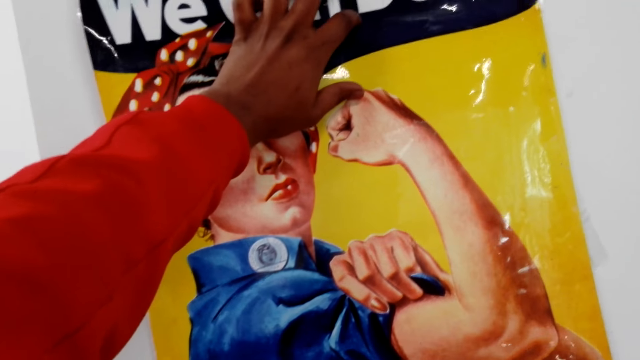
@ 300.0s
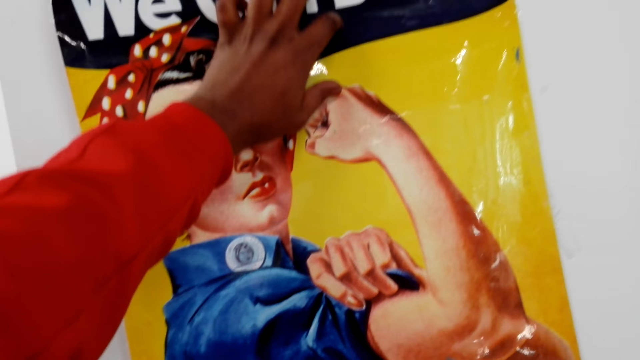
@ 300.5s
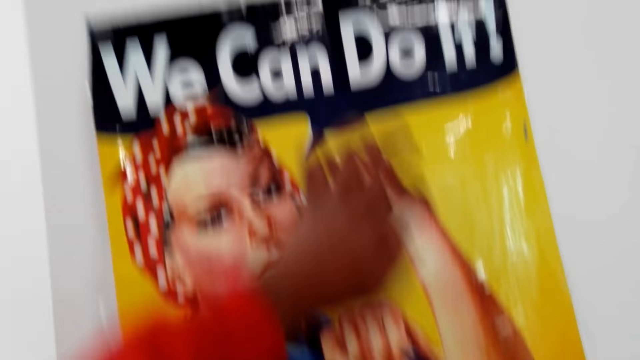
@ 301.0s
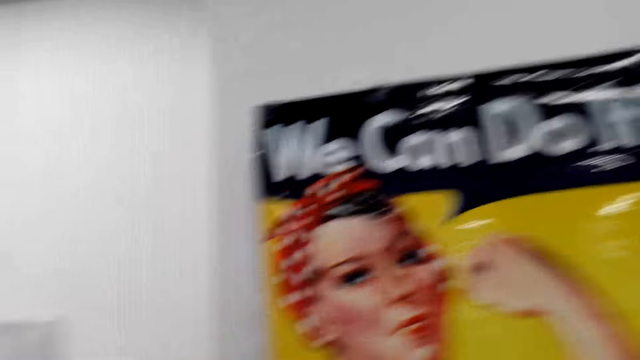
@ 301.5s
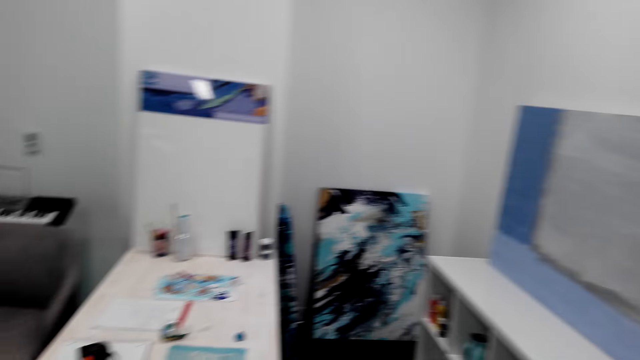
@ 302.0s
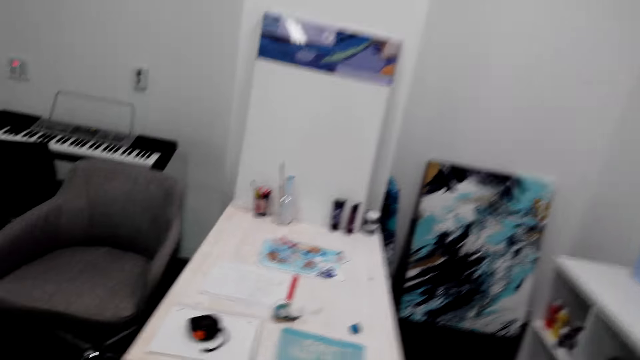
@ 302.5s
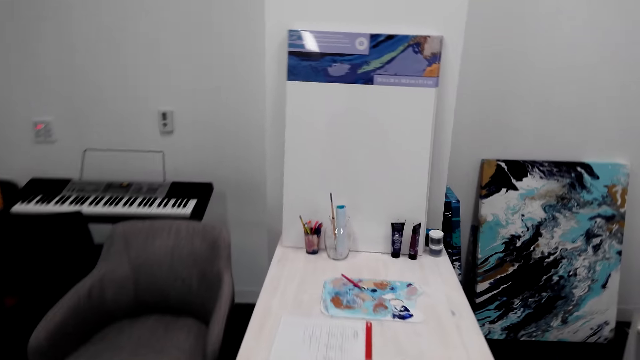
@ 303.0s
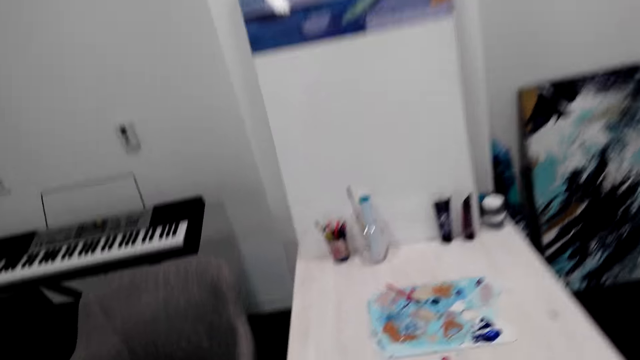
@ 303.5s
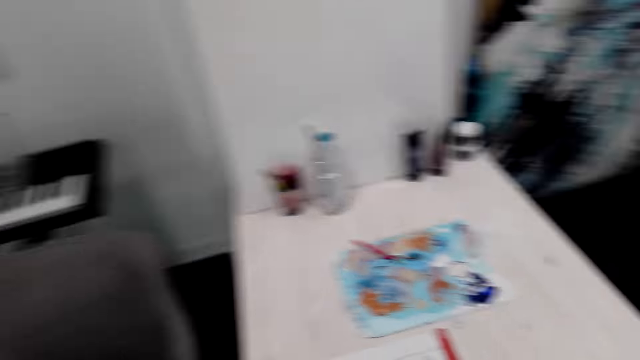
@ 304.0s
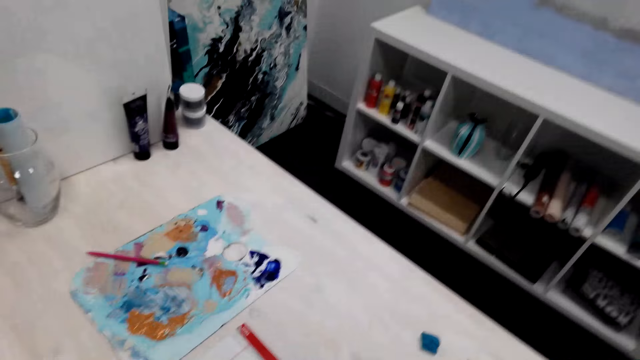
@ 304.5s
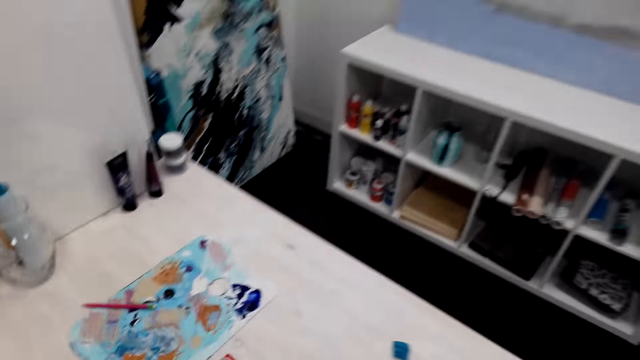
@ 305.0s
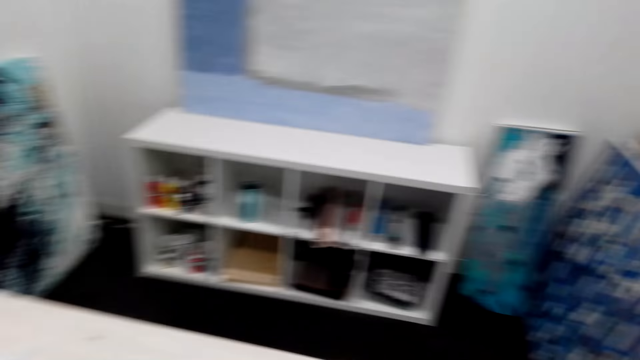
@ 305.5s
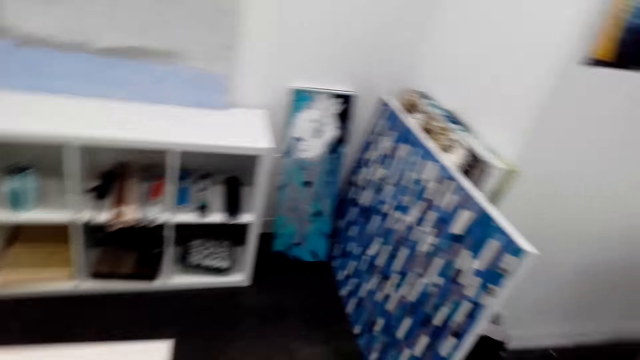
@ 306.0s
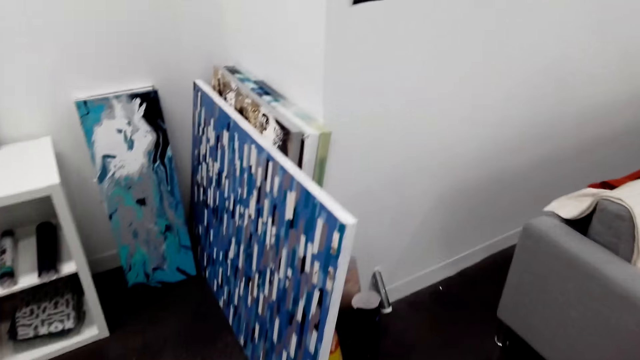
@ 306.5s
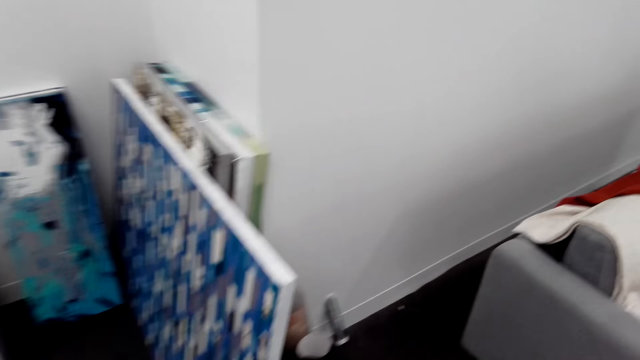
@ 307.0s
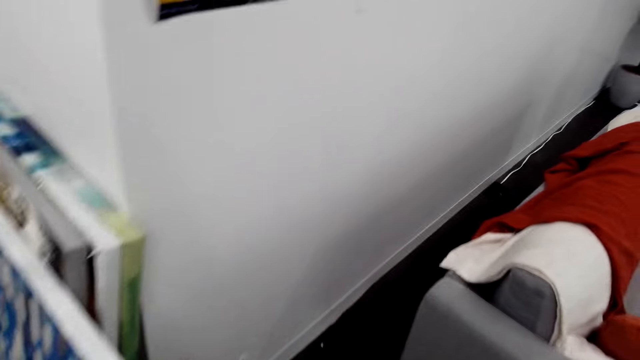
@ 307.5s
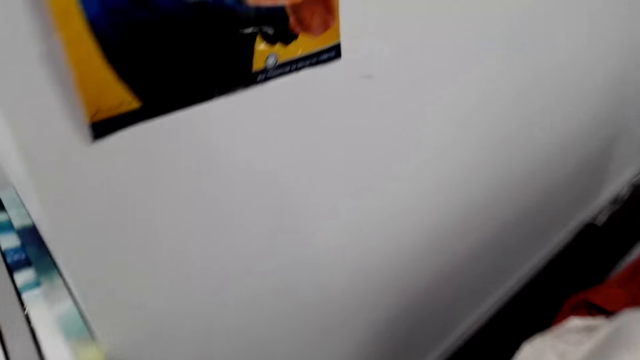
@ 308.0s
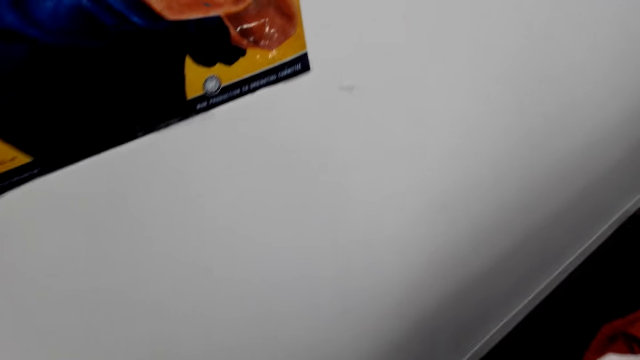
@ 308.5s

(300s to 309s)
The camera wearer looks around the house. They walk around in the house.

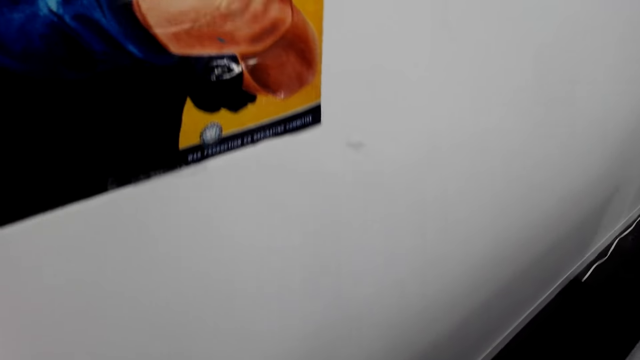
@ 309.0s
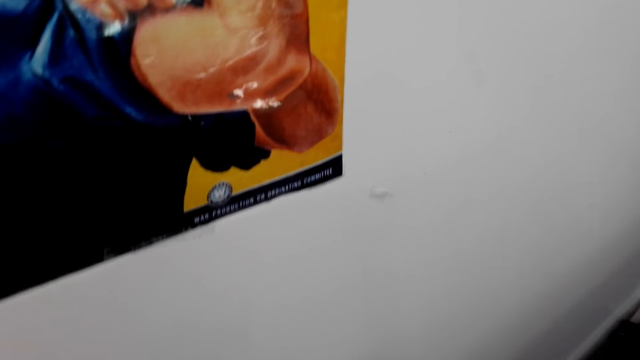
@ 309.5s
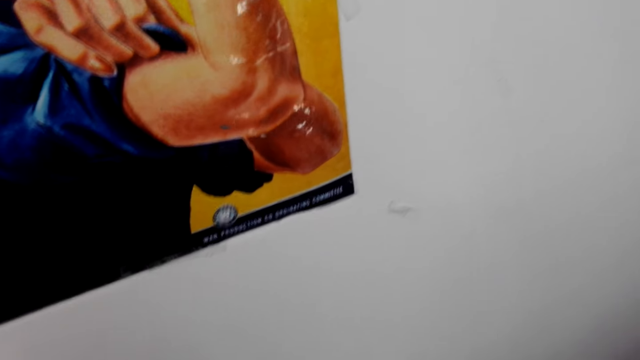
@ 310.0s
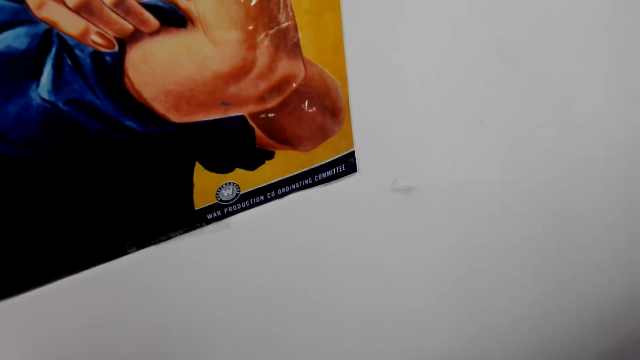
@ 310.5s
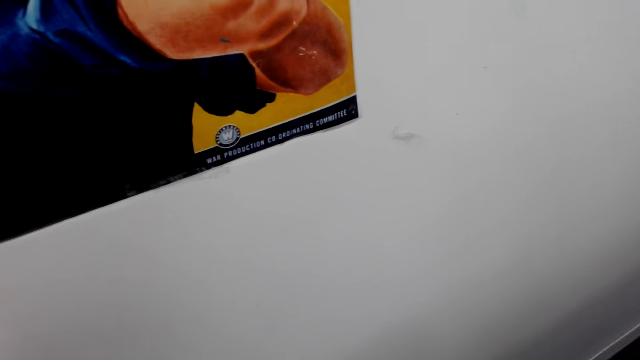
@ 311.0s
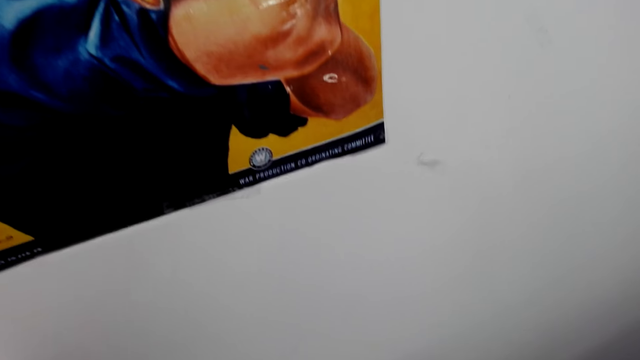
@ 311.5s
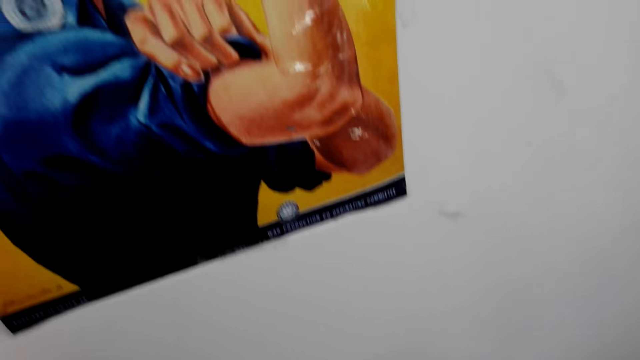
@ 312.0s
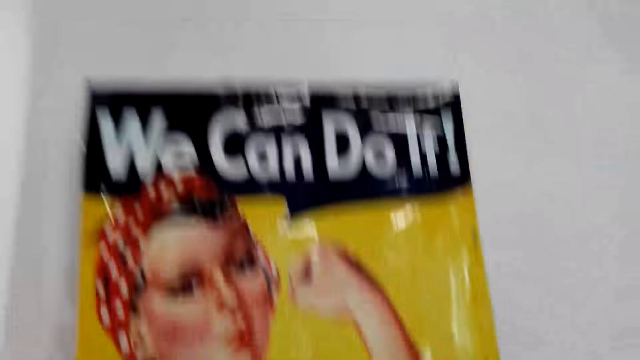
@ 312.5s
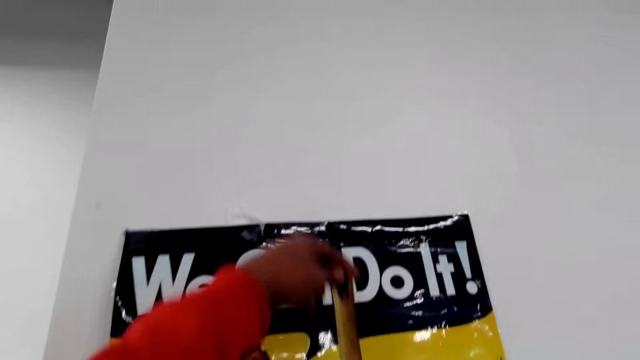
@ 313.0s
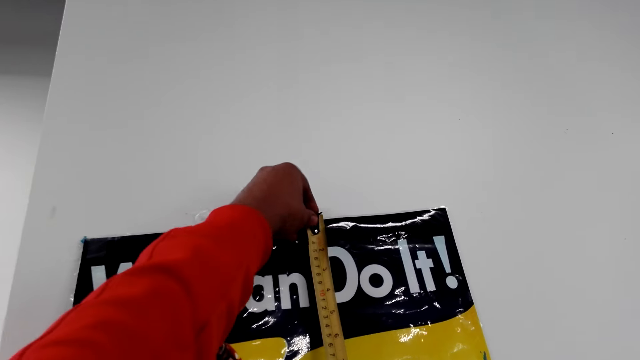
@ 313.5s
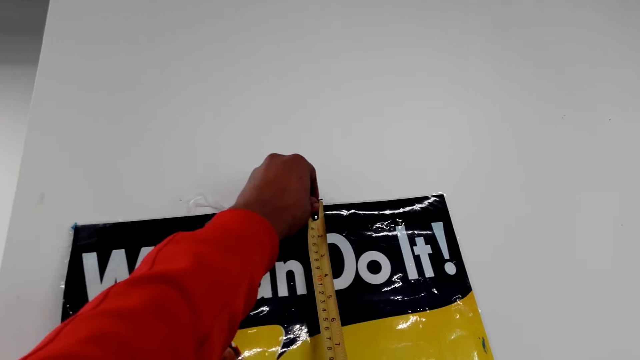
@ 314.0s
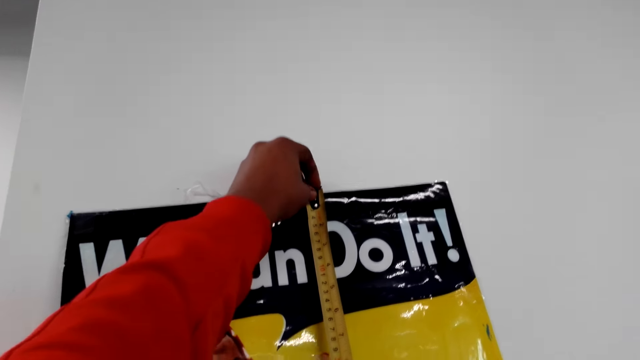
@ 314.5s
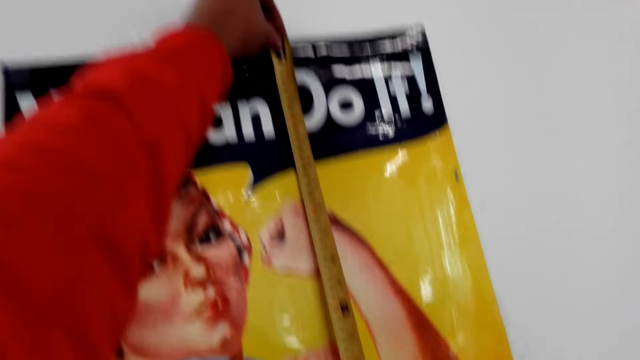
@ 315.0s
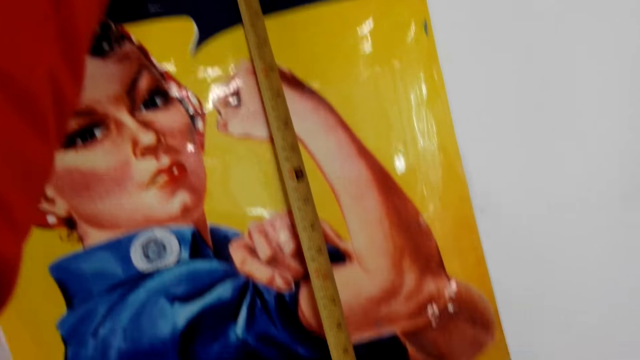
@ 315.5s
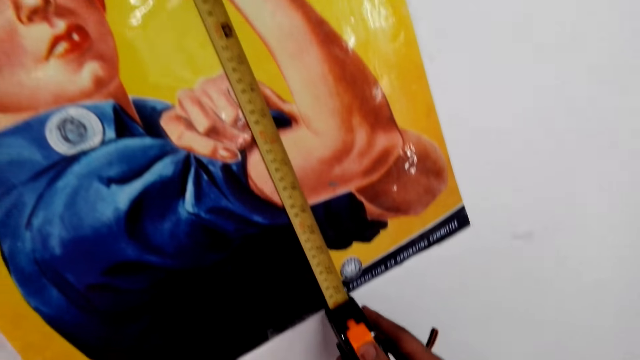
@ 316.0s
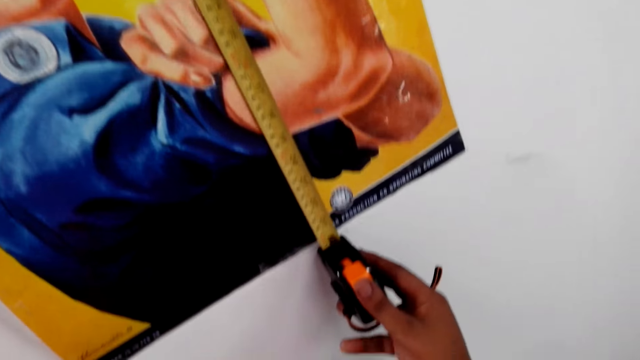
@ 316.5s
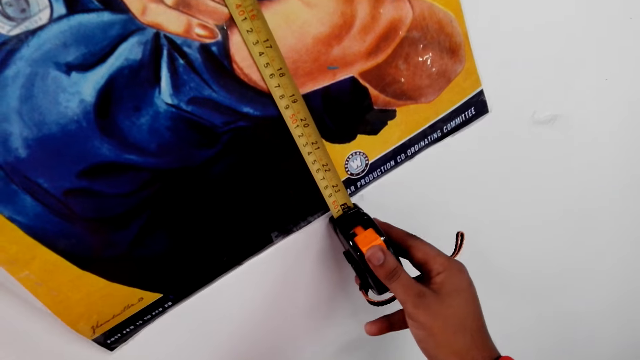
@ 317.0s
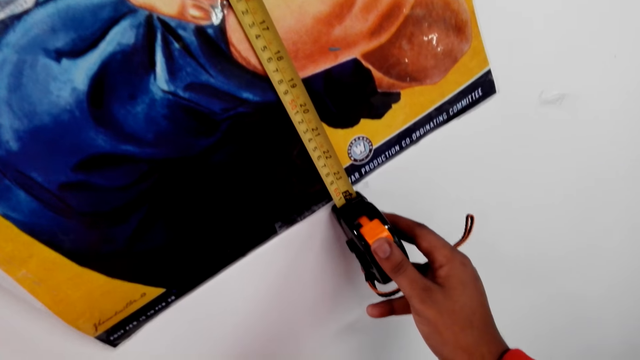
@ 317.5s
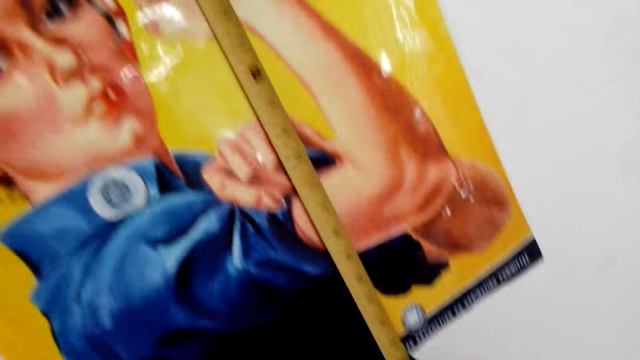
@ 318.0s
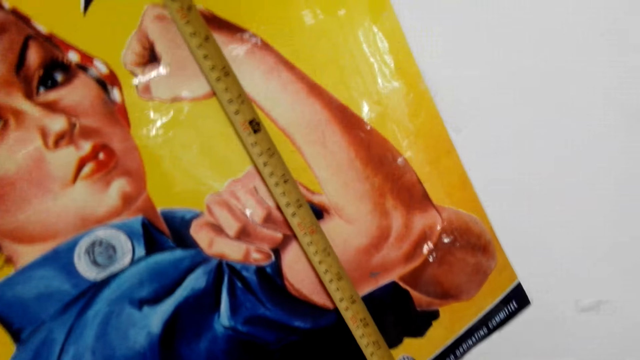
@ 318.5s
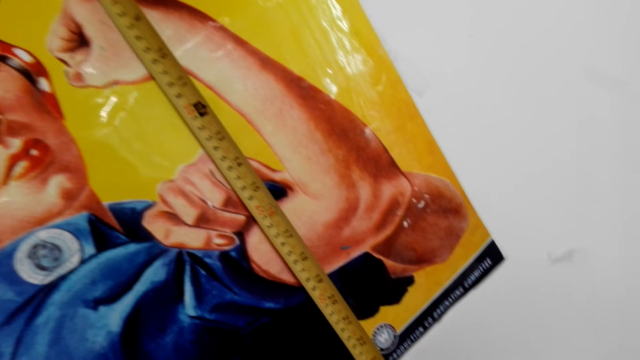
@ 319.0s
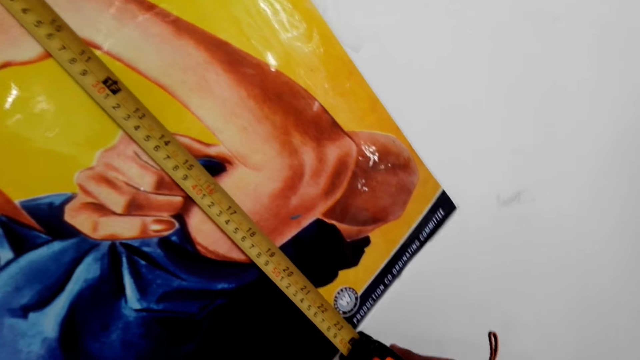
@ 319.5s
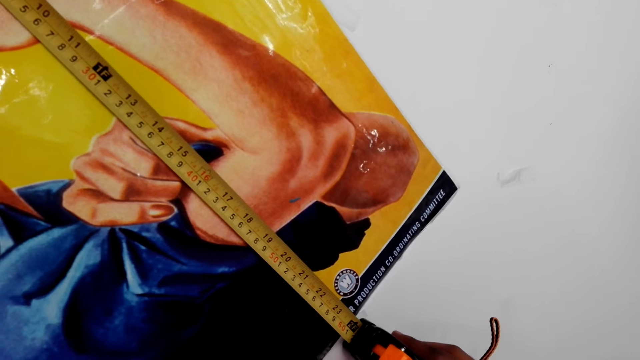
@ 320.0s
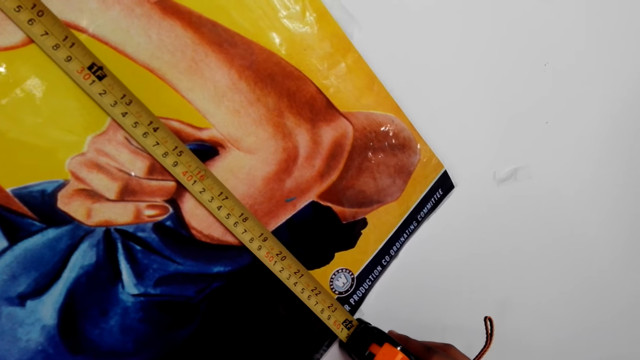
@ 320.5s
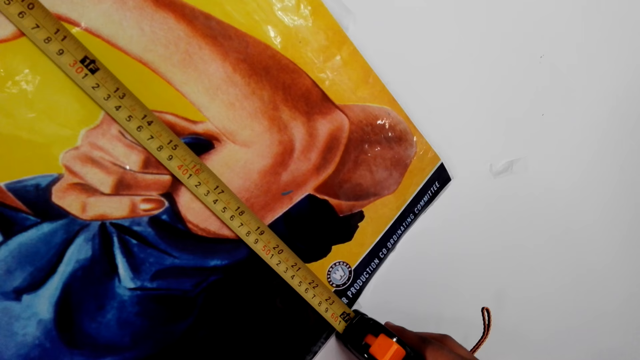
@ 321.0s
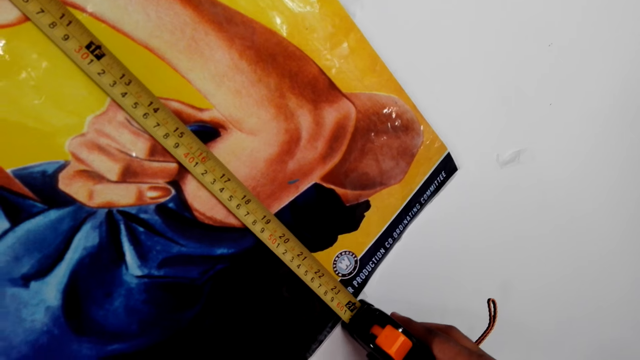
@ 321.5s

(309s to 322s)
The camera wearer stares at the picture on the wall. They measure the length of the picture on the wall with a tape measure.
